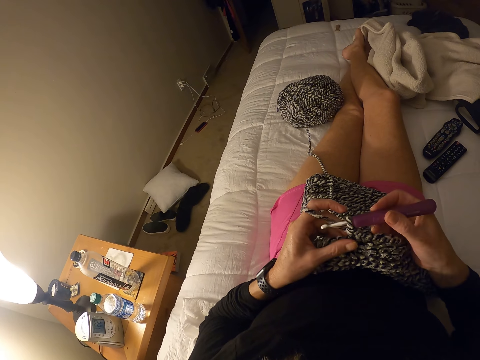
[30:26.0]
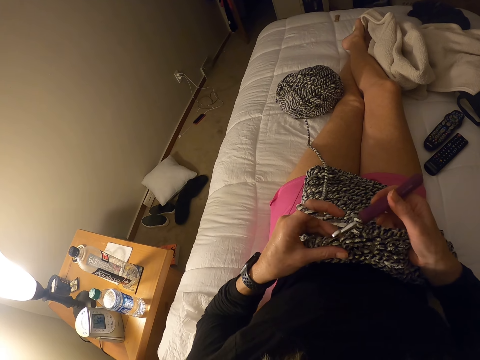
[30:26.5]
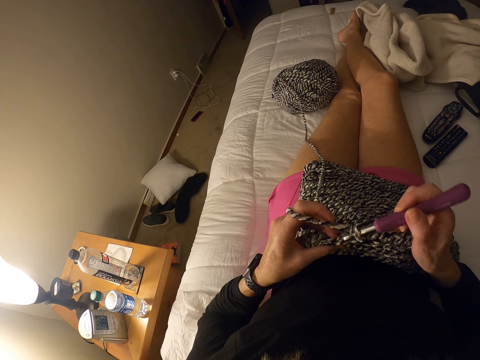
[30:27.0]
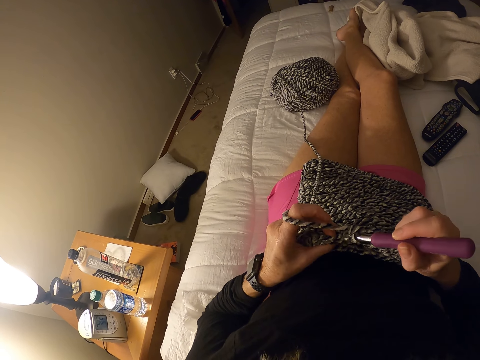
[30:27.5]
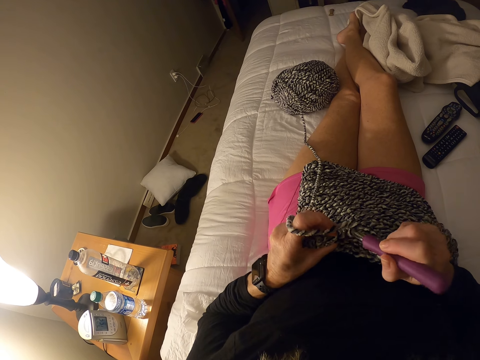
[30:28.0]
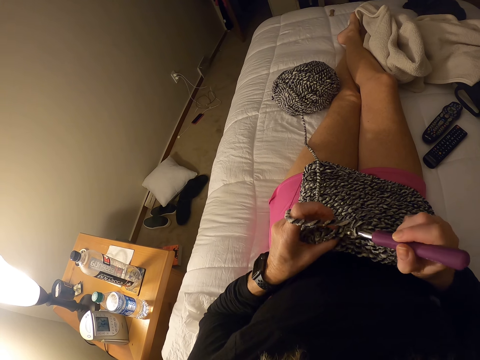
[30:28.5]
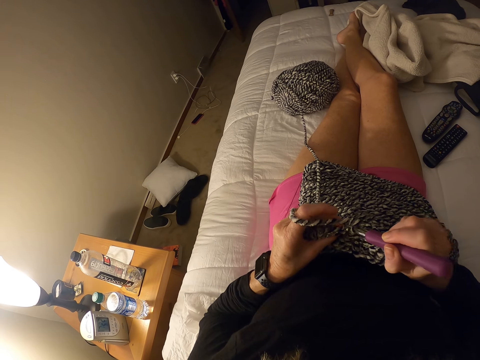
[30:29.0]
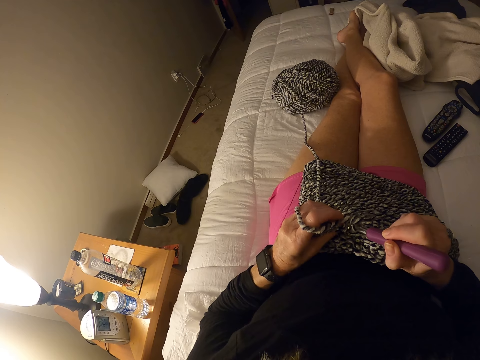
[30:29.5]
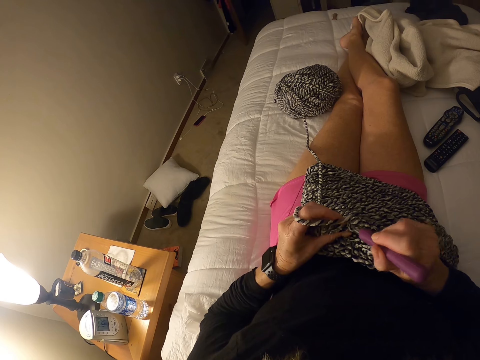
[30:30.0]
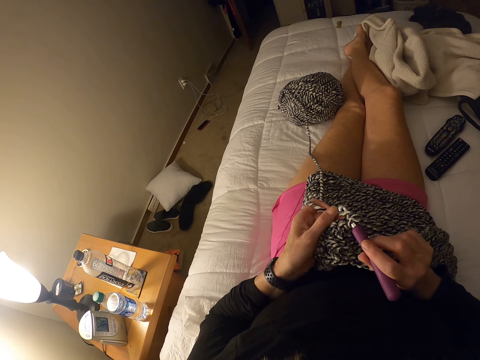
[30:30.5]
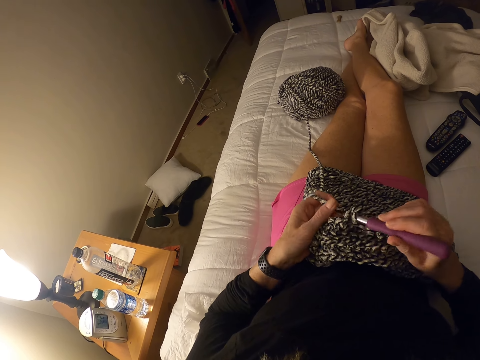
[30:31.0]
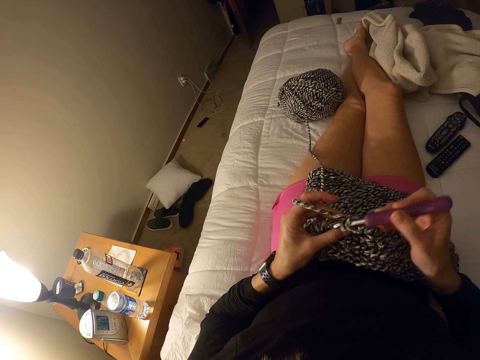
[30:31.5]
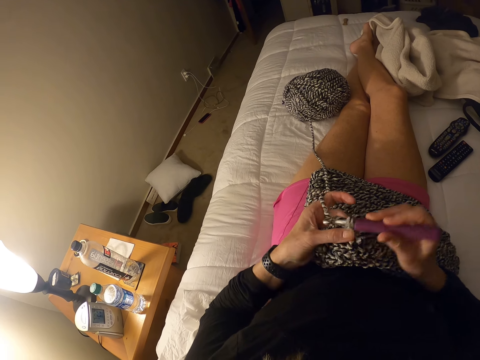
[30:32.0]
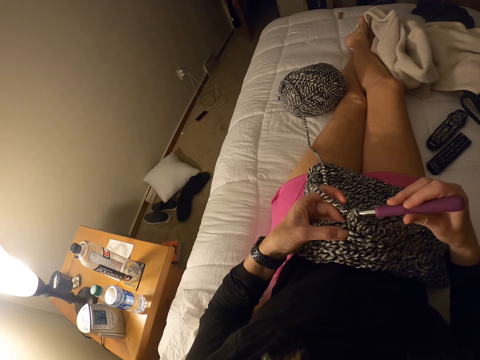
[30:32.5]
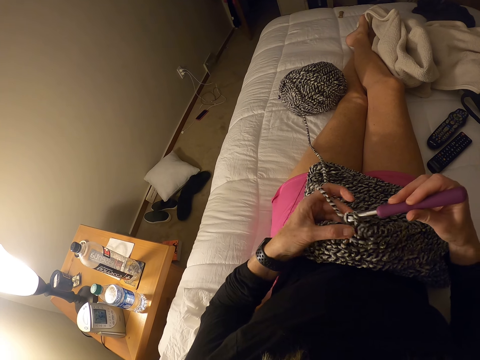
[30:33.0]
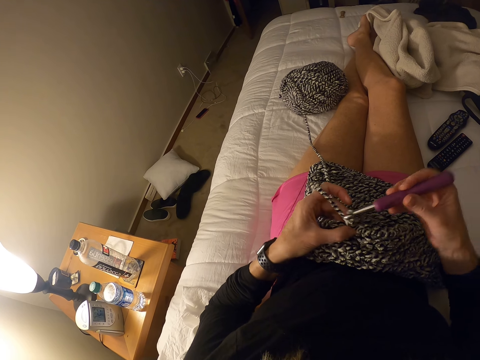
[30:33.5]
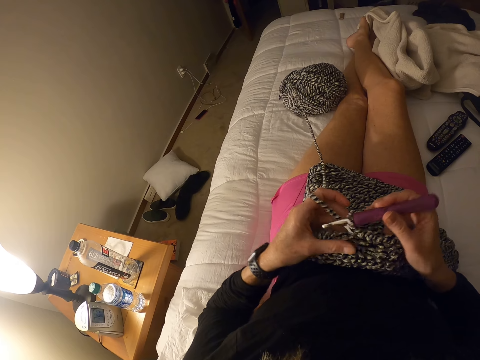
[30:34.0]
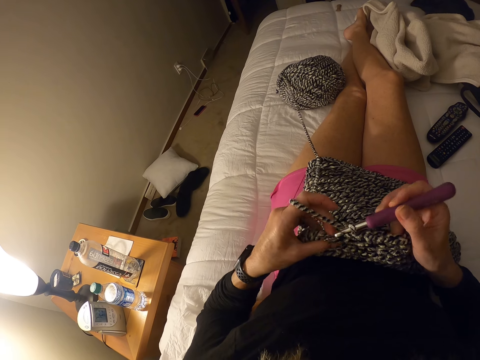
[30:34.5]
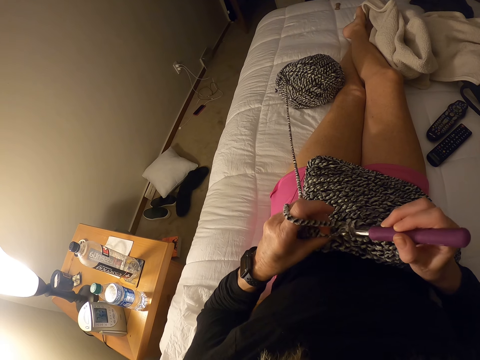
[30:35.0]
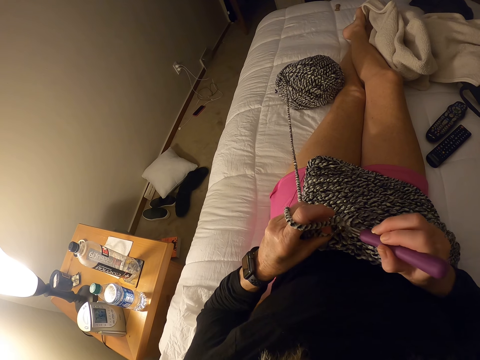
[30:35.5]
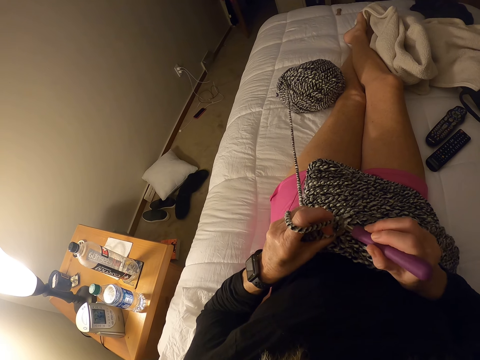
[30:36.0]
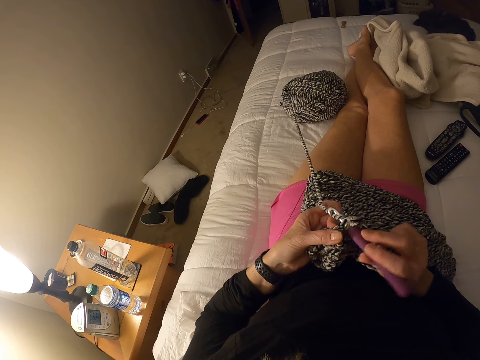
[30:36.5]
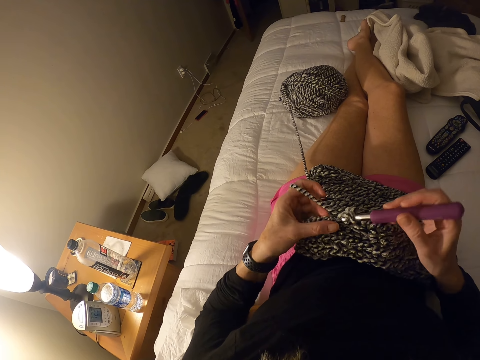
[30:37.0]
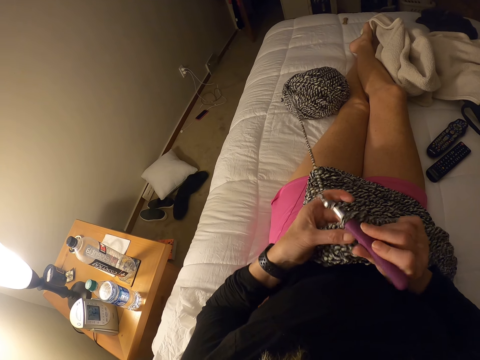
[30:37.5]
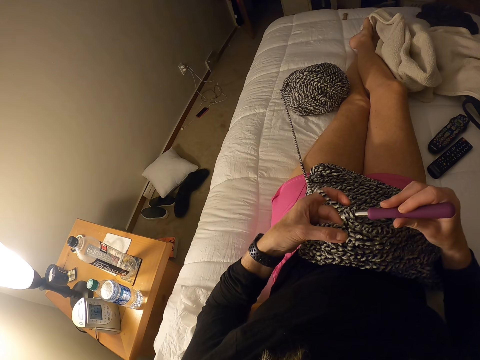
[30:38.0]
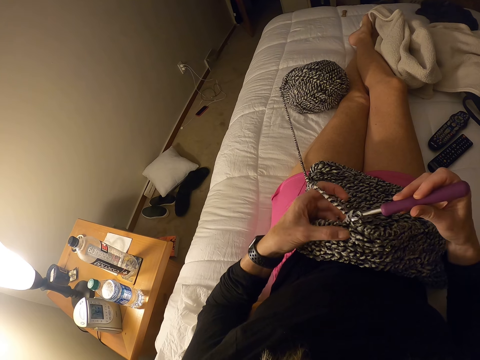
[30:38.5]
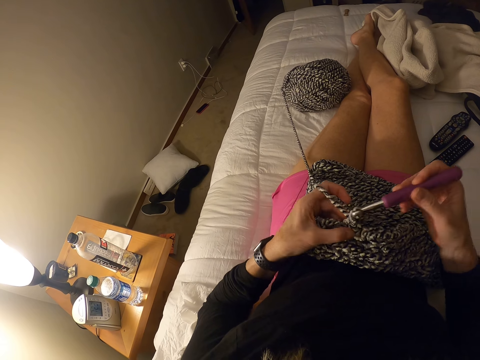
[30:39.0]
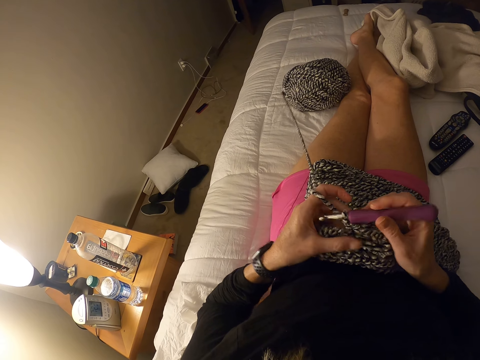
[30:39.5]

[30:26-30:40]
The camera wearer knits with a yarn and hook.

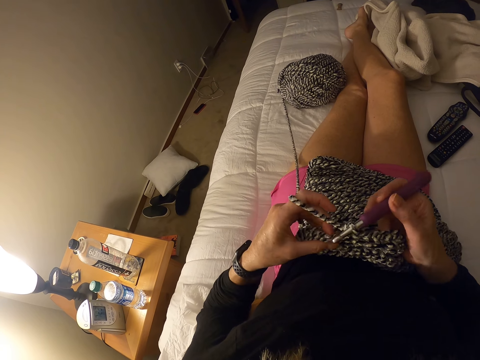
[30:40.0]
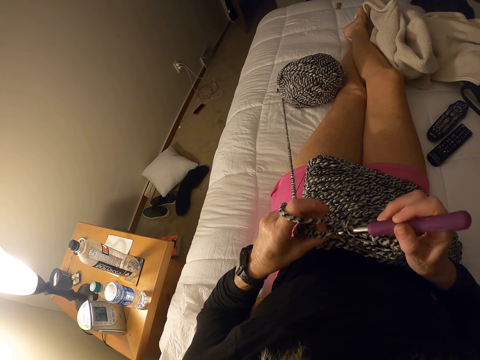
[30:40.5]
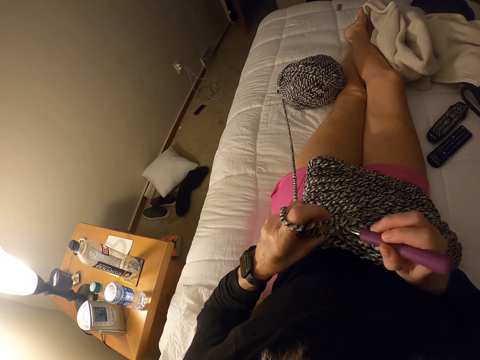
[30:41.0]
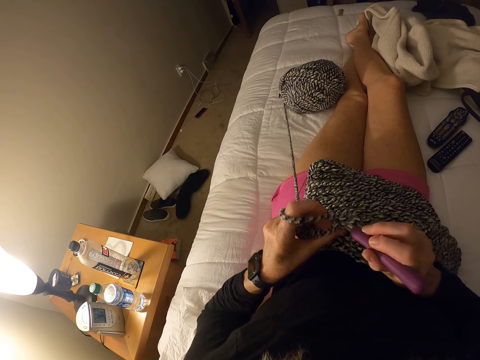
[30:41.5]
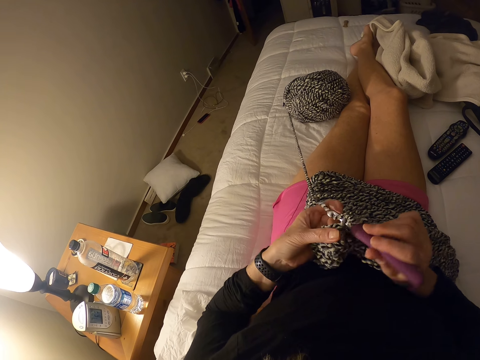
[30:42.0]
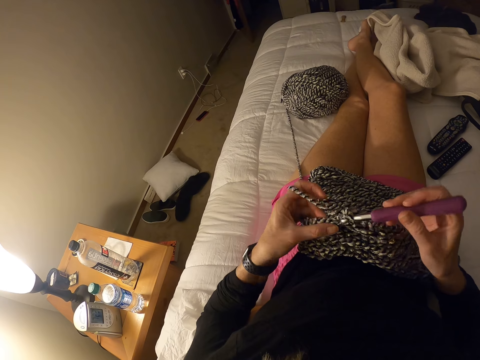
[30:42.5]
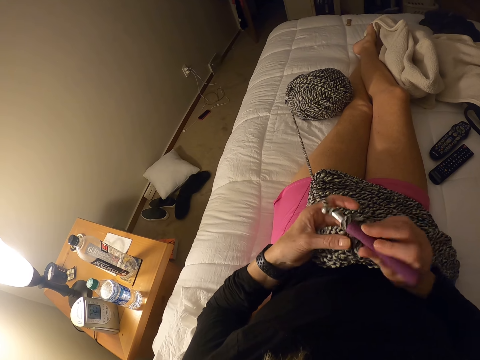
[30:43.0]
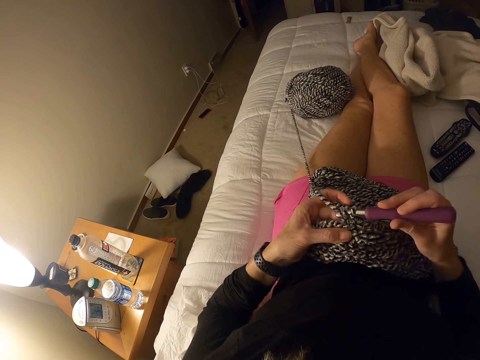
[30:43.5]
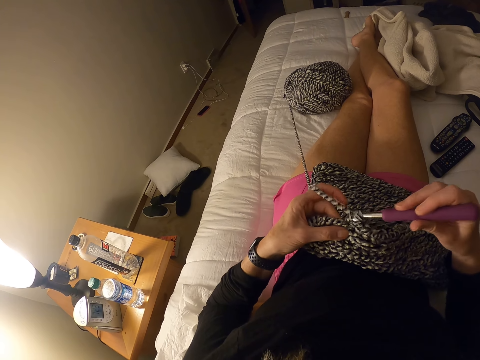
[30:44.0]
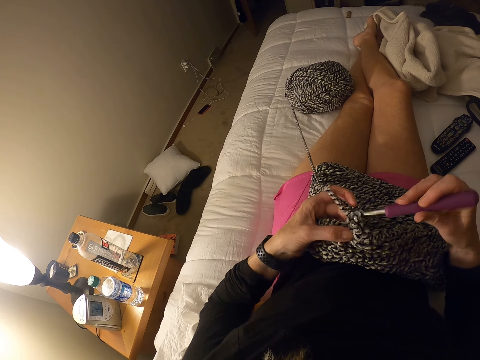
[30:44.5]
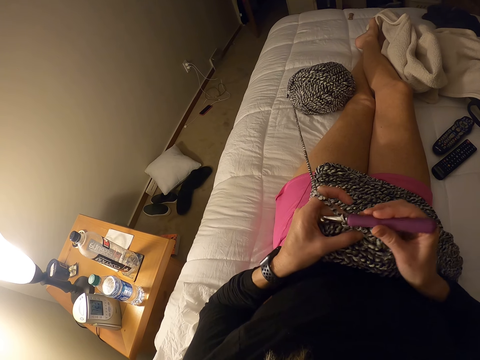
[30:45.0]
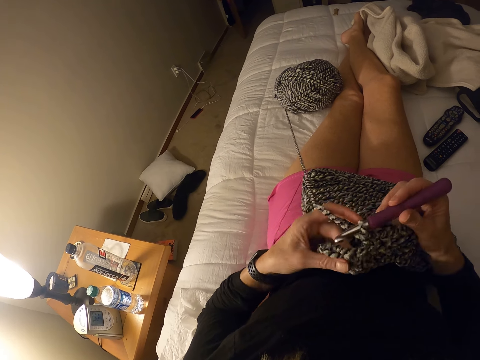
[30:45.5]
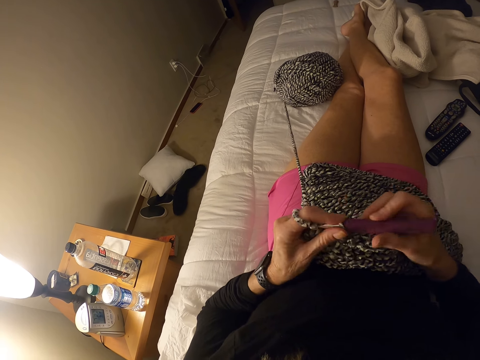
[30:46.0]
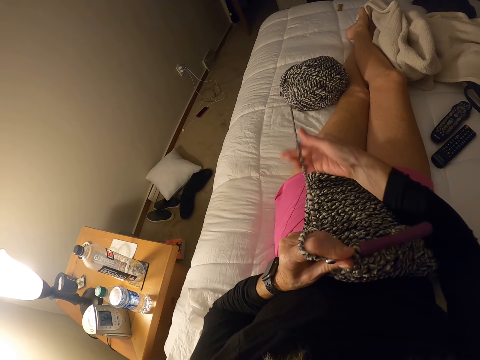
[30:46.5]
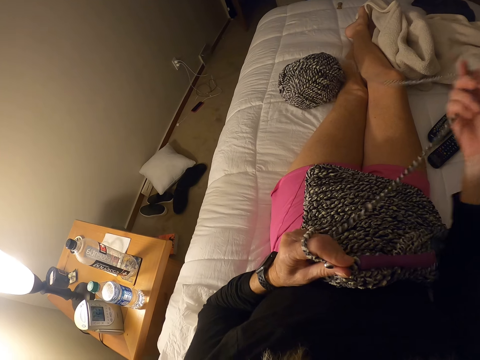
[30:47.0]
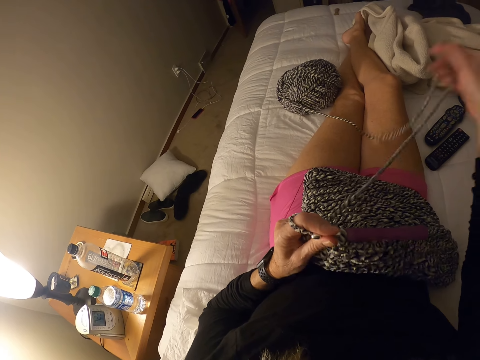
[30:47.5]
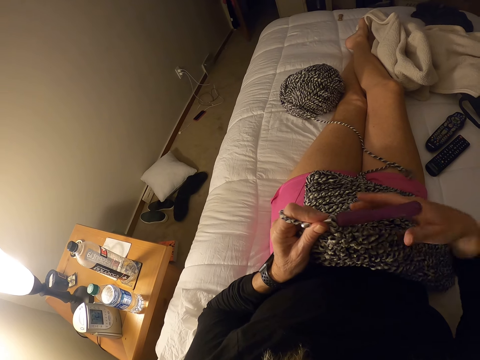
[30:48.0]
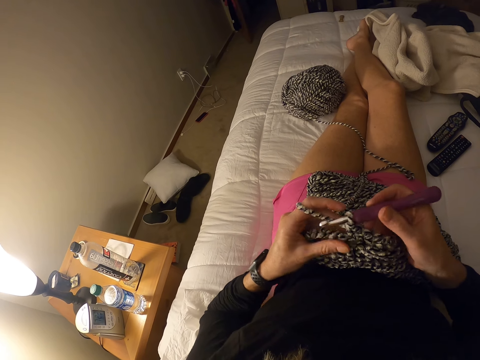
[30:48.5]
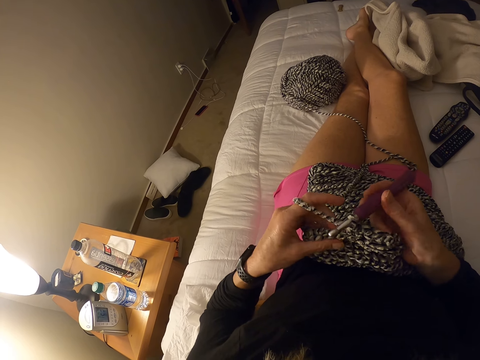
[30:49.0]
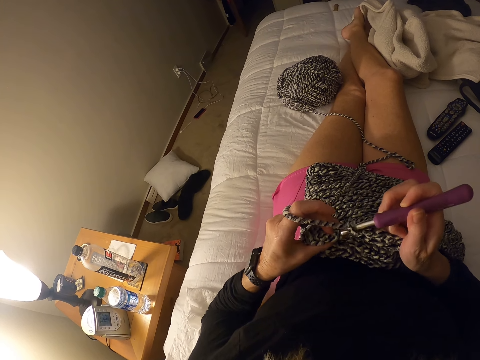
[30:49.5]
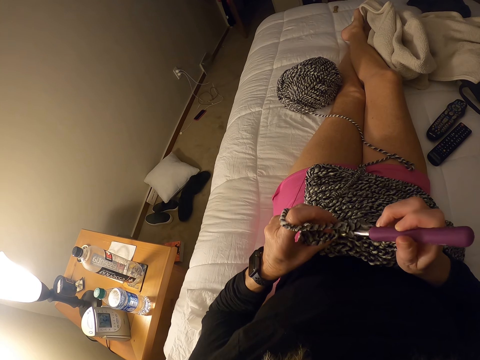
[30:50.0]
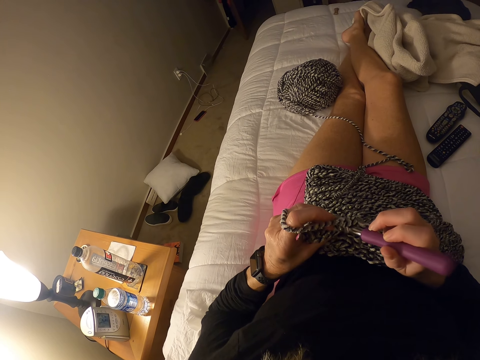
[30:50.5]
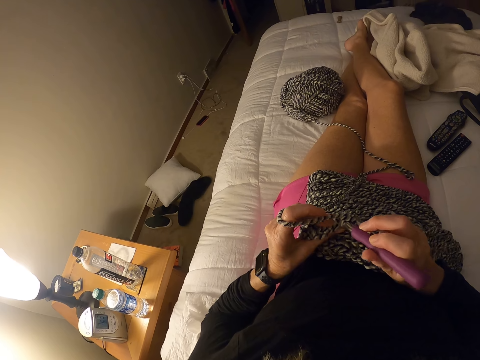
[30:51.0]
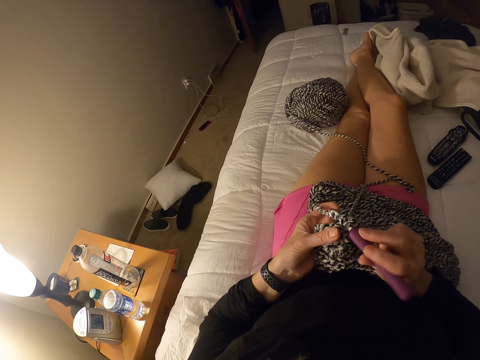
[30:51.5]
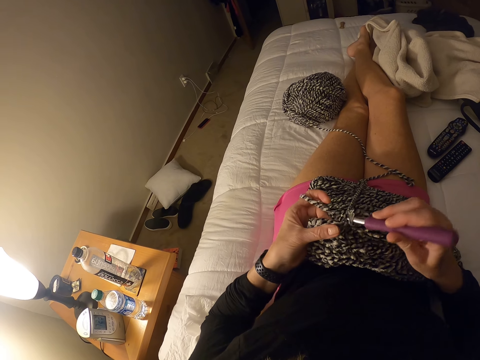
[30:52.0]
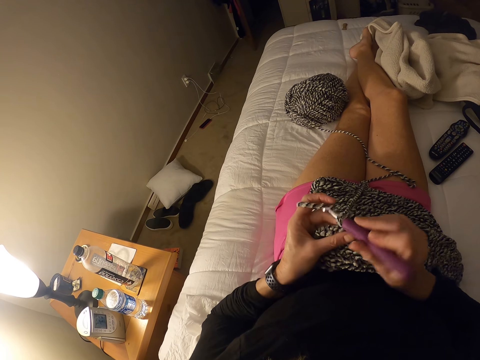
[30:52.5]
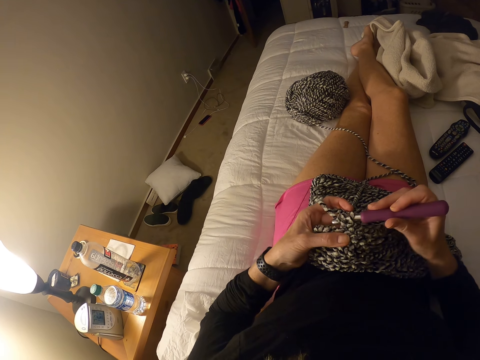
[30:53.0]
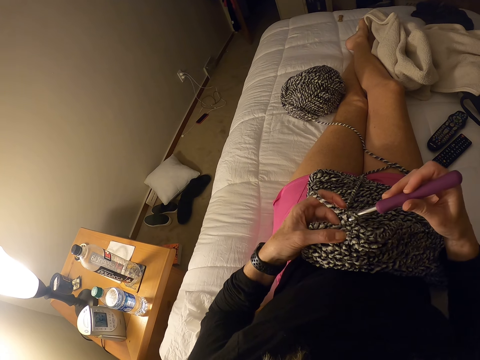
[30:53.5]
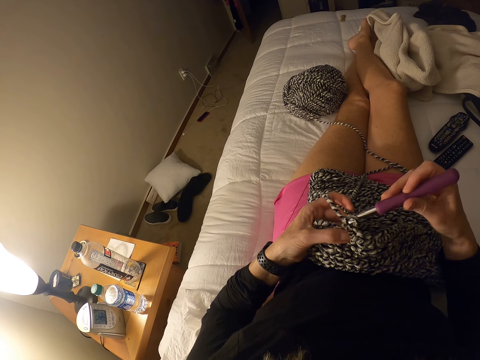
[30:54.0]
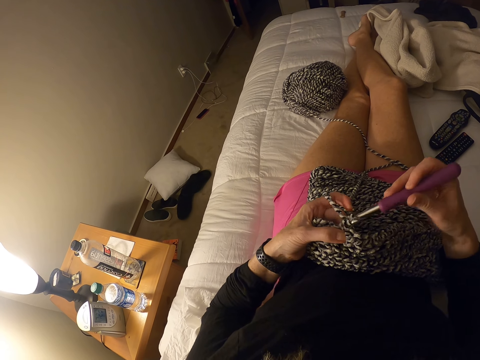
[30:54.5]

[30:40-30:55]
The camera wearer adjusts the yarn. They knit with the yarn and hook.
